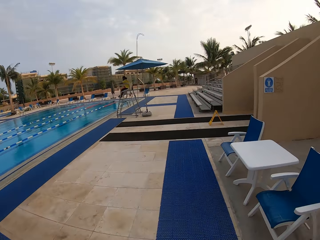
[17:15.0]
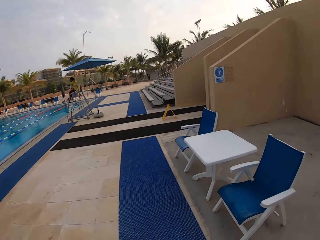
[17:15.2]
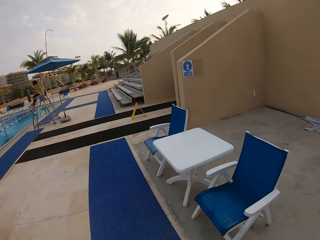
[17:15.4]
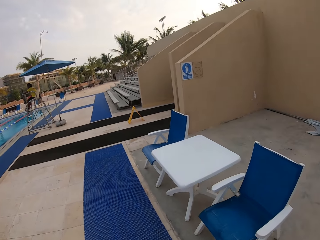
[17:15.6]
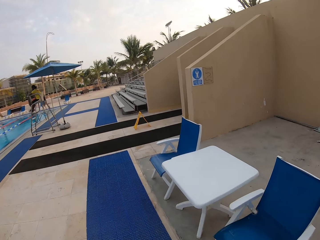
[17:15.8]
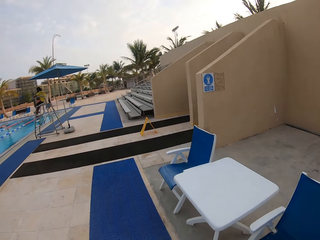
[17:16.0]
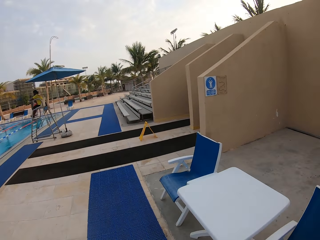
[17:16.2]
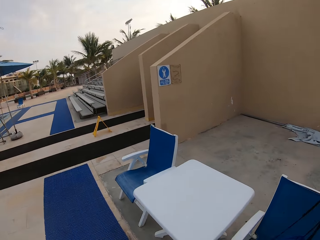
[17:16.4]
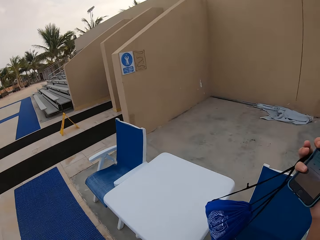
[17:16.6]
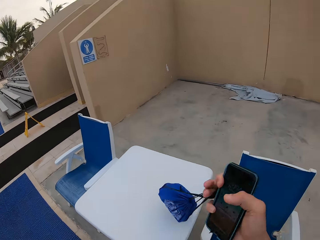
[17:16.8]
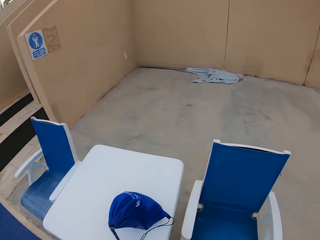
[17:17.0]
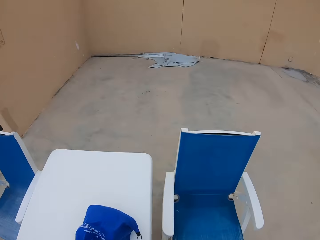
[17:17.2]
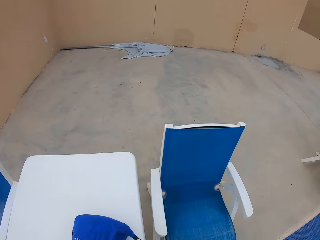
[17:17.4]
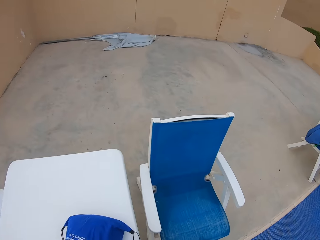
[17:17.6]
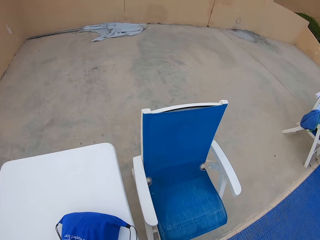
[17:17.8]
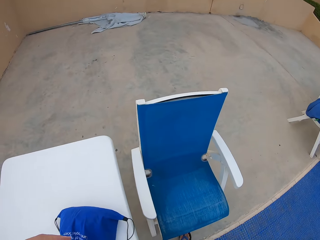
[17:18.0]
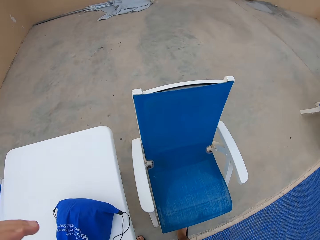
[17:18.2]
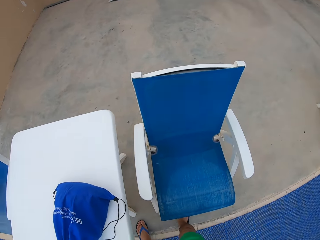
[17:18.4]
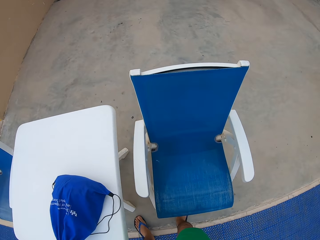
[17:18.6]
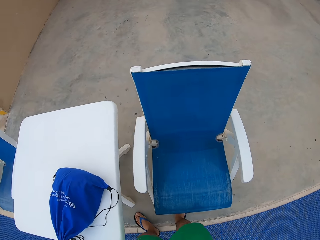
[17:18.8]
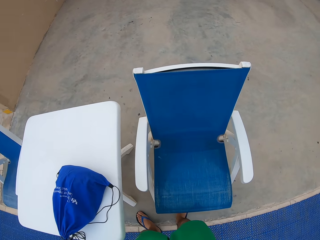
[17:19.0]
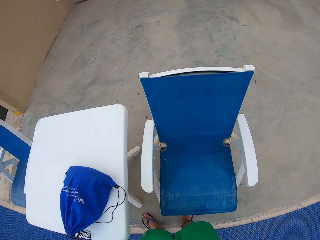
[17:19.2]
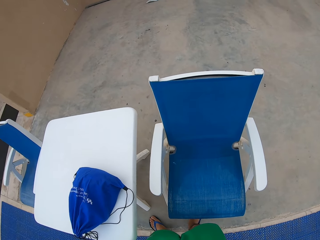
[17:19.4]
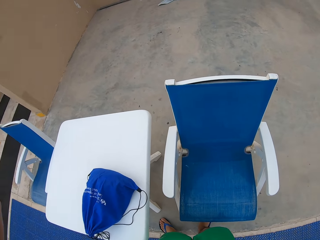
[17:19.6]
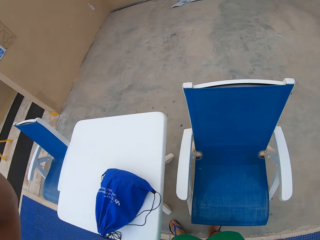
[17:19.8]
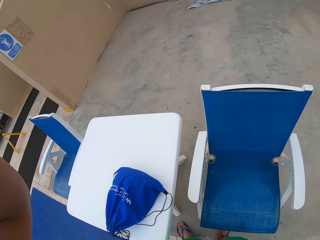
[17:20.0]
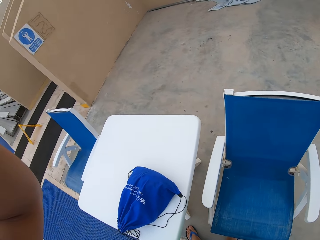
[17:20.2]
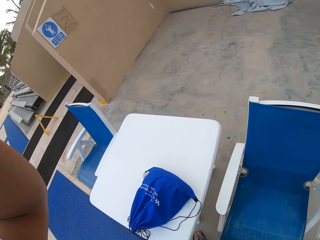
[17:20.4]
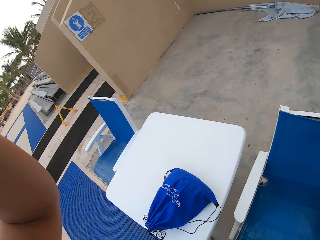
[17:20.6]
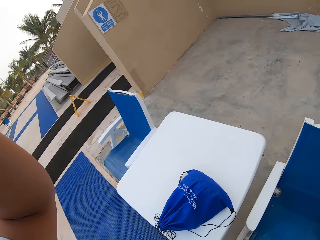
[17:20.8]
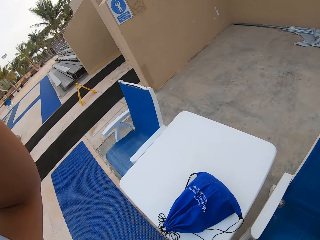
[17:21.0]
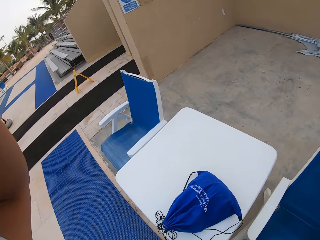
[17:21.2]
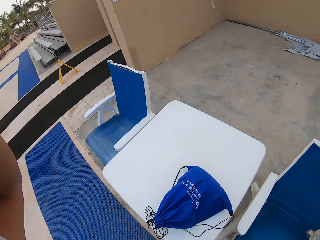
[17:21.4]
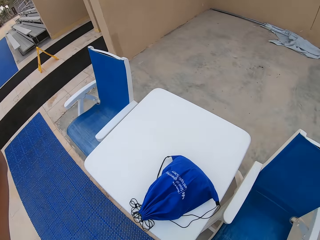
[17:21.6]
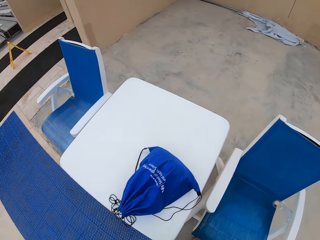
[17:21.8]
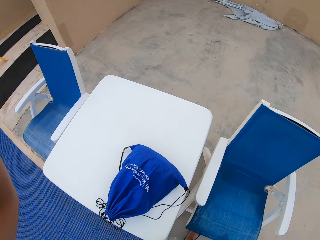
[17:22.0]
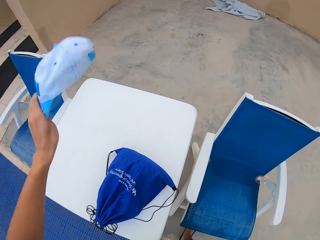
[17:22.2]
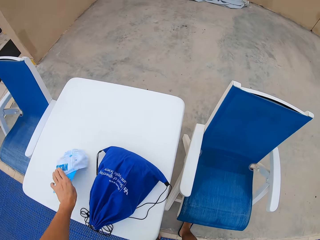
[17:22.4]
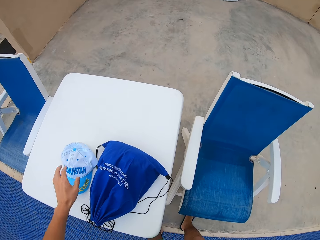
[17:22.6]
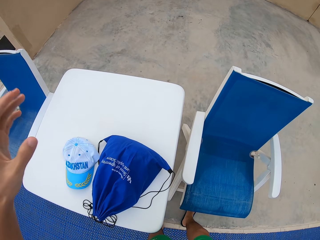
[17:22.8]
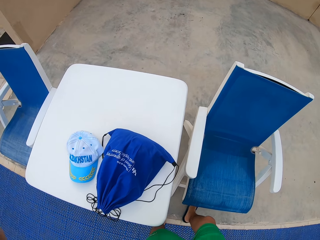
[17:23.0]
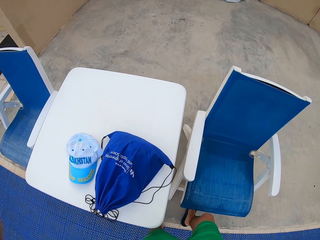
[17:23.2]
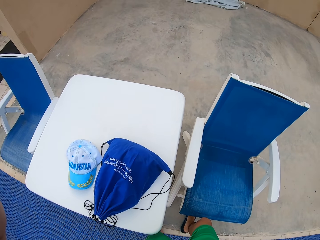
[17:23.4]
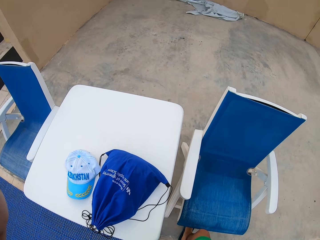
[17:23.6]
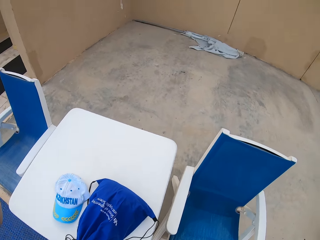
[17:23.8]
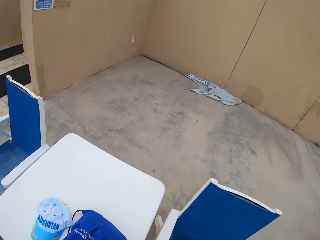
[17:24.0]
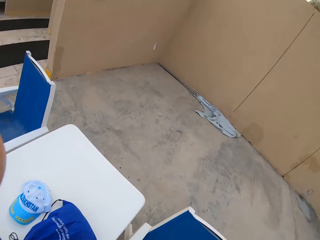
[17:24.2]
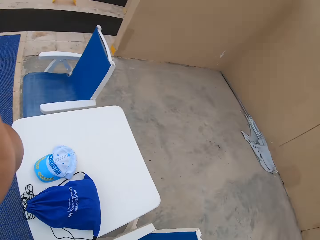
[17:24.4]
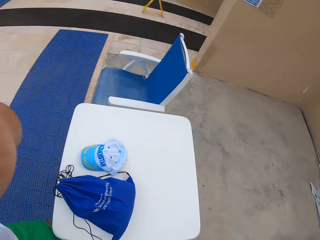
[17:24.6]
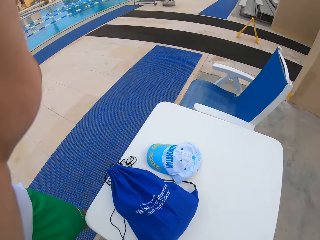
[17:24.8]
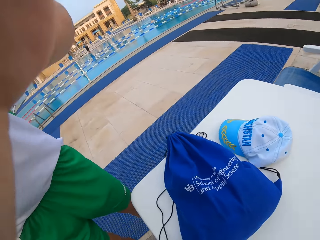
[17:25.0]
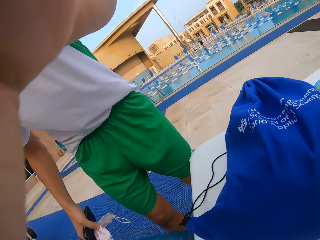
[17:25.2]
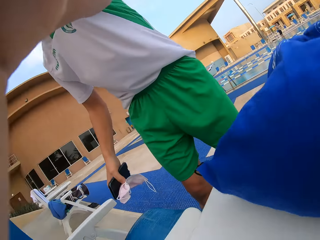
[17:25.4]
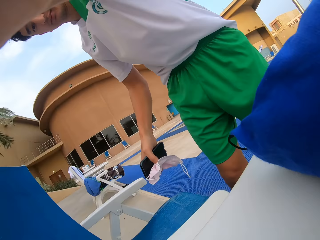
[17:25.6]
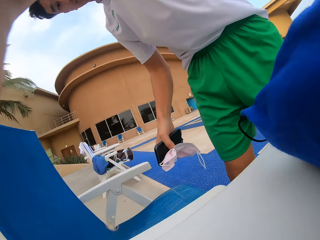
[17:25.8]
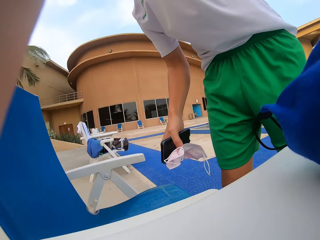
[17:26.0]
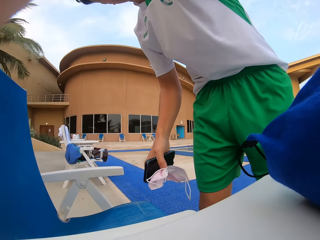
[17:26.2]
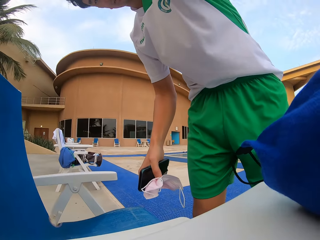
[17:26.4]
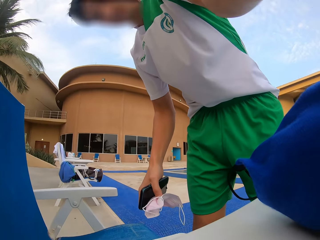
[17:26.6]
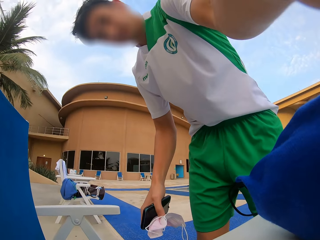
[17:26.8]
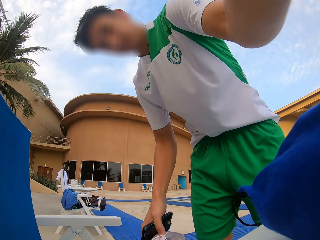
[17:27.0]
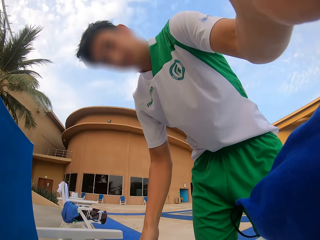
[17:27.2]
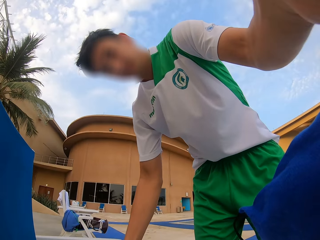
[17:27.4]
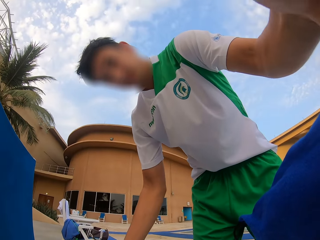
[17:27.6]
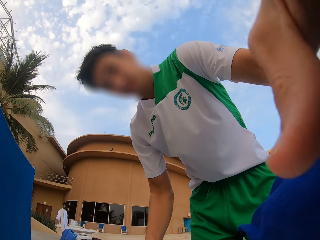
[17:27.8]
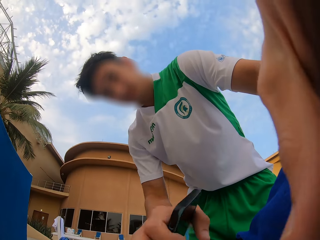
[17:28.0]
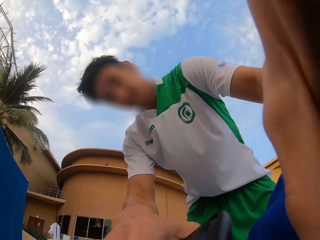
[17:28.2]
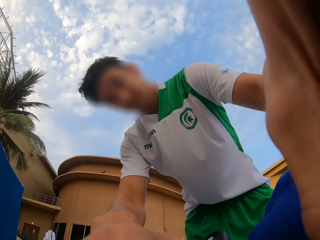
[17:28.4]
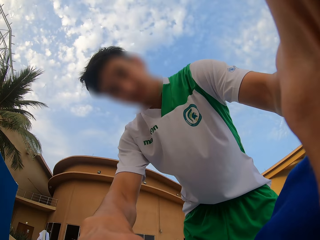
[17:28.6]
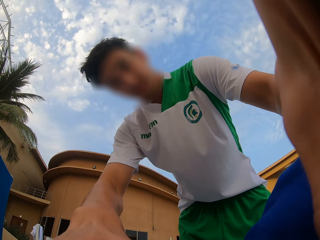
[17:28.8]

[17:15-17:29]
The camera wearer looks at the side of the swimming pool. They put the backpack bag on the table. They raise the left hand towards something. They put the cap on the table. They raise the left hand towards something. They remove the camera from the head, put the camera on the table, and look at the camera.

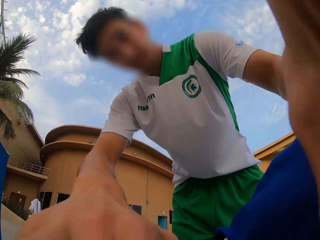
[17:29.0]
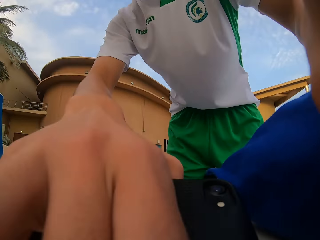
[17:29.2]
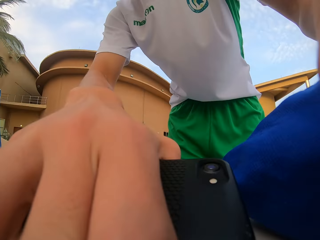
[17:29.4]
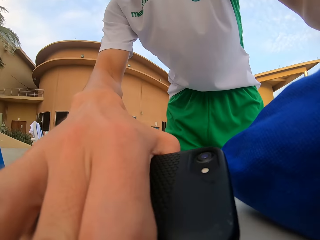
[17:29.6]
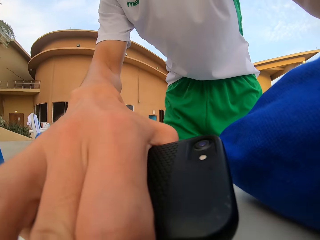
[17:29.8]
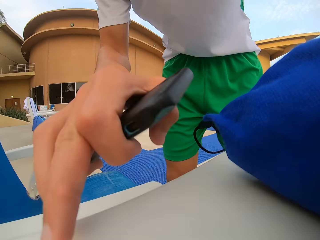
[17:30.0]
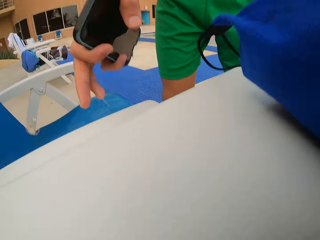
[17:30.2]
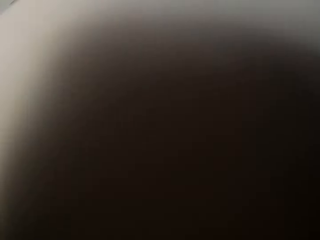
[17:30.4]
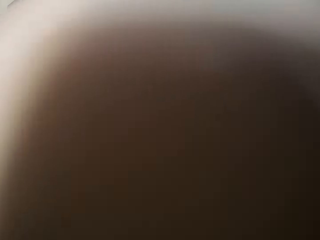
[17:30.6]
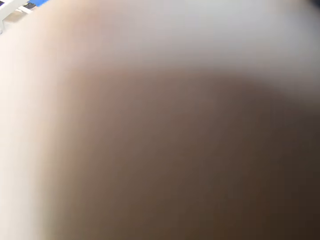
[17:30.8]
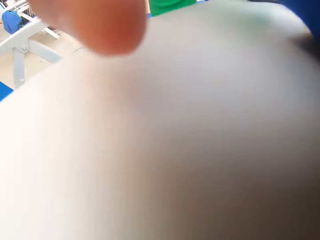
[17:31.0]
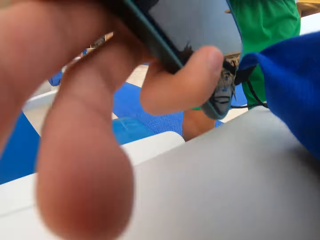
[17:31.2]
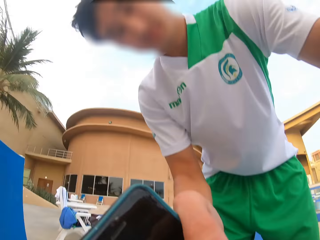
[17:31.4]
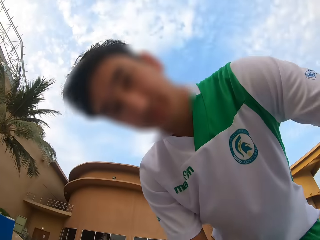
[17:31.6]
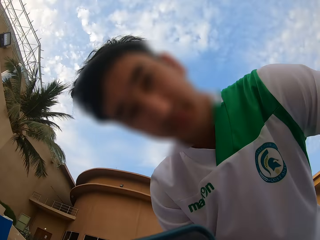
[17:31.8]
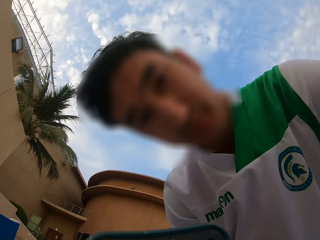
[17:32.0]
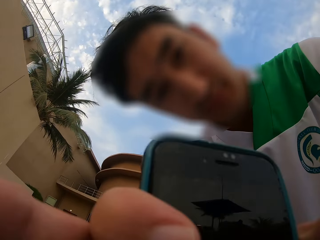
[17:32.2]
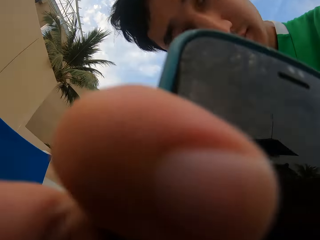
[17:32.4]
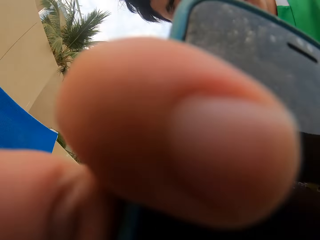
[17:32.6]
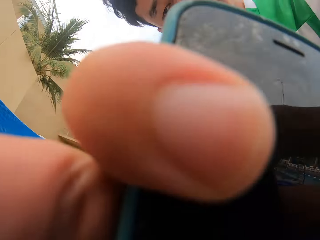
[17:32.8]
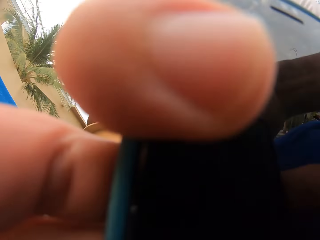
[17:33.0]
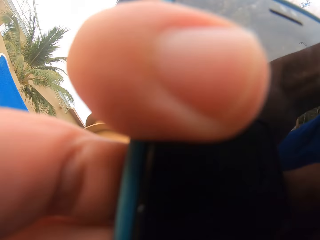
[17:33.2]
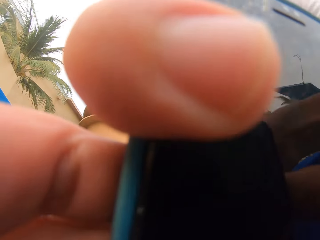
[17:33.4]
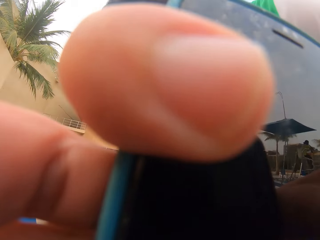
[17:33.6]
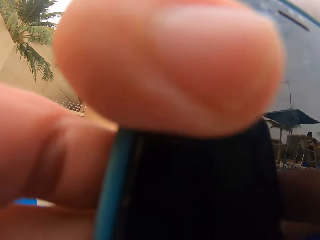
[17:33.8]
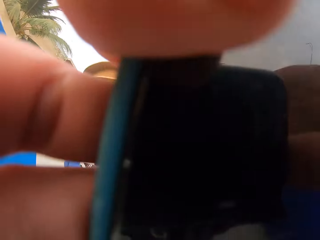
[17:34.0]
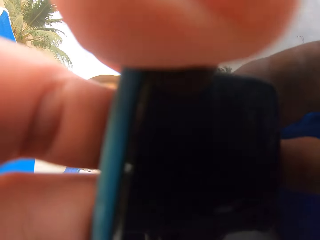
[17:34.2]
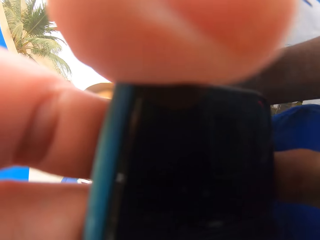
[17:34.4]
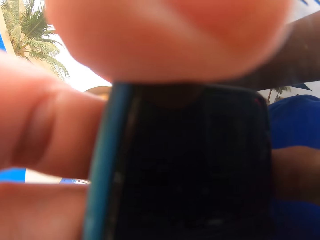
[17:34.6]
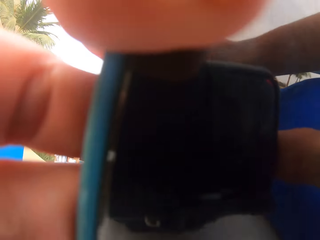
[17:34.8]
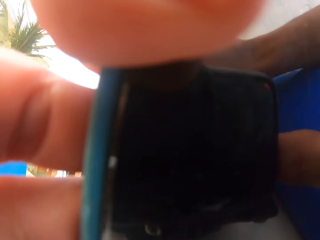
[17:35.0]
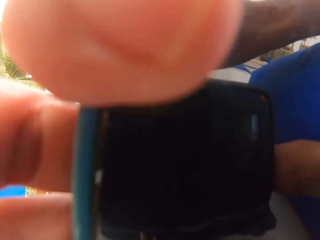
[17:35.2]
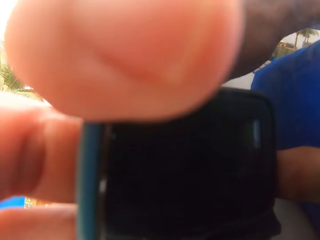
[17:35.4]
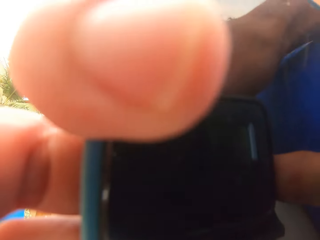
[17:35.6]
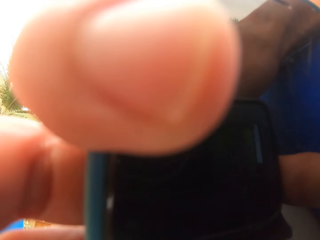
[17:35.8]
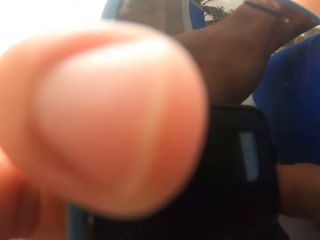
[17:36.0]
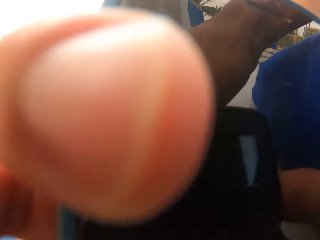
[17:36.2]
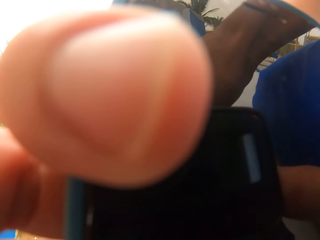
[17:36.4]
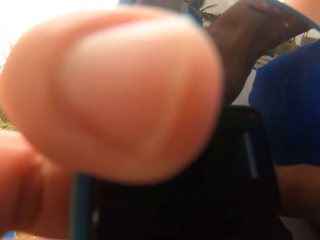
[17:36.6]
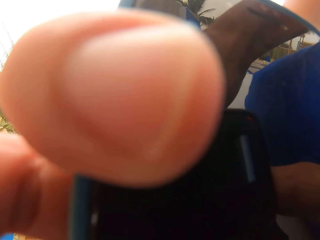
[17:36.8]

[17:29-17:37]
The camera wearer holds the camera with both hands. They adjust the camera on the table. They tilt the camera with the right hand.
